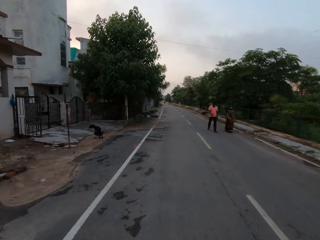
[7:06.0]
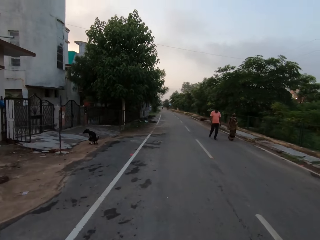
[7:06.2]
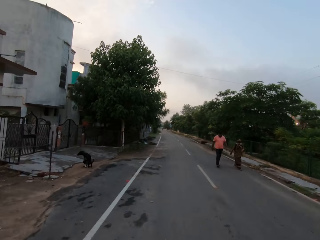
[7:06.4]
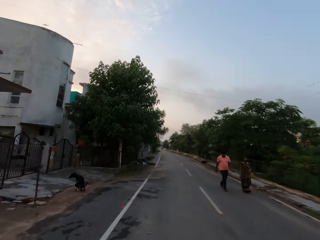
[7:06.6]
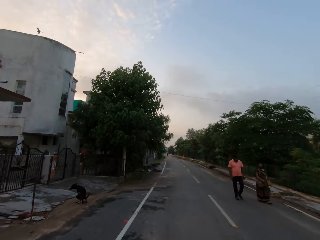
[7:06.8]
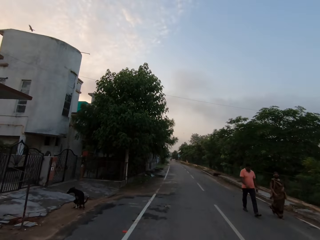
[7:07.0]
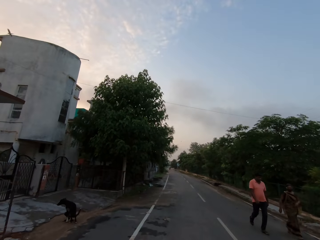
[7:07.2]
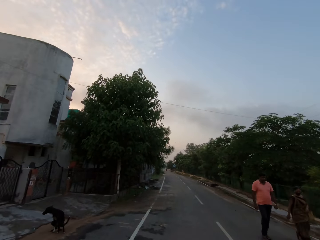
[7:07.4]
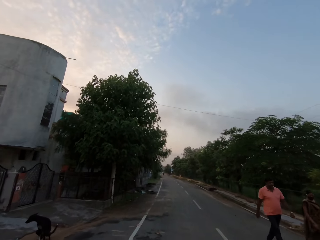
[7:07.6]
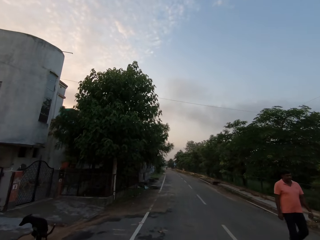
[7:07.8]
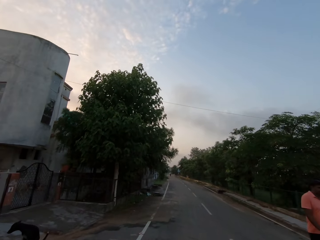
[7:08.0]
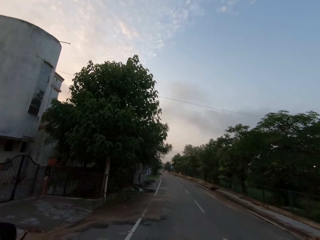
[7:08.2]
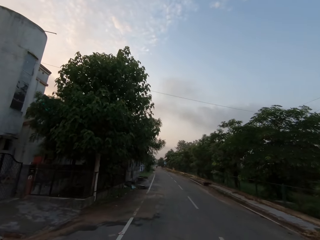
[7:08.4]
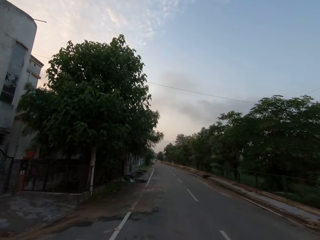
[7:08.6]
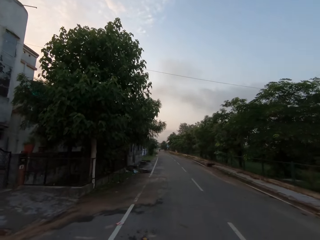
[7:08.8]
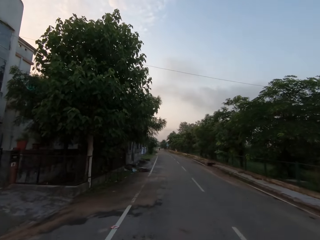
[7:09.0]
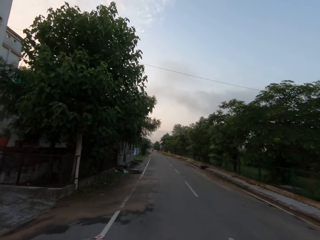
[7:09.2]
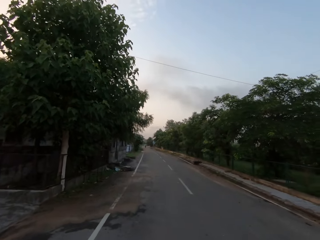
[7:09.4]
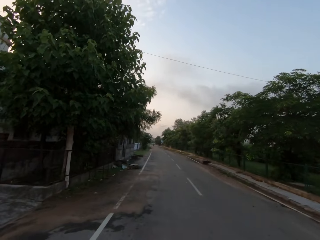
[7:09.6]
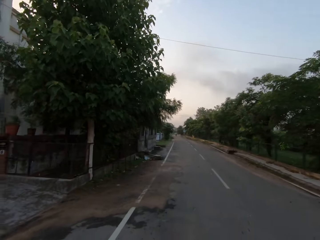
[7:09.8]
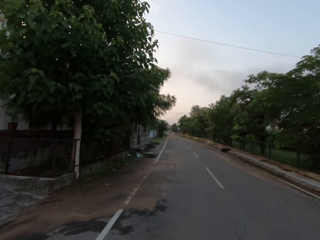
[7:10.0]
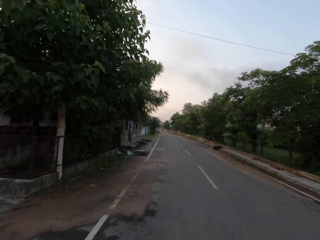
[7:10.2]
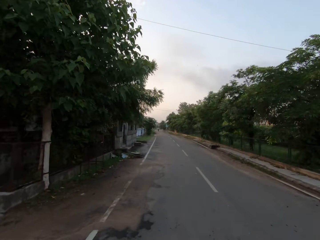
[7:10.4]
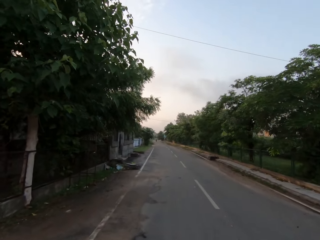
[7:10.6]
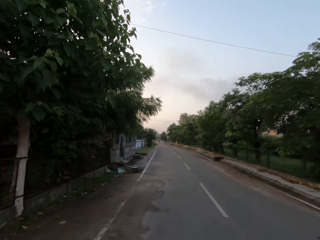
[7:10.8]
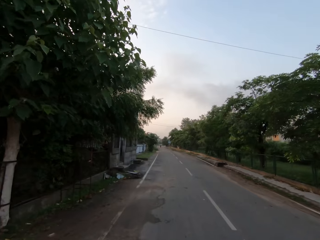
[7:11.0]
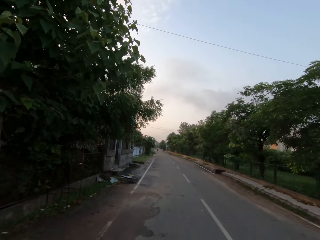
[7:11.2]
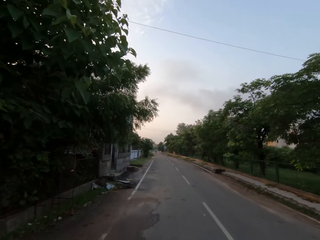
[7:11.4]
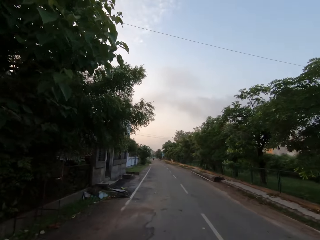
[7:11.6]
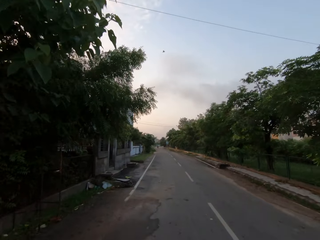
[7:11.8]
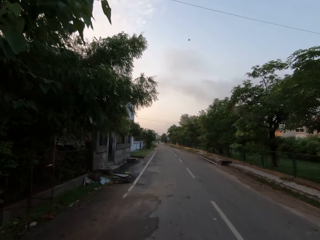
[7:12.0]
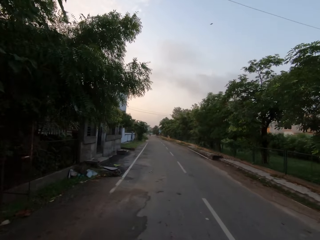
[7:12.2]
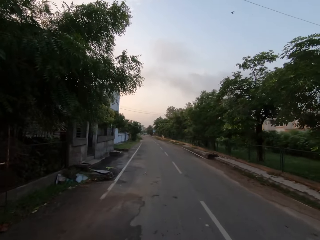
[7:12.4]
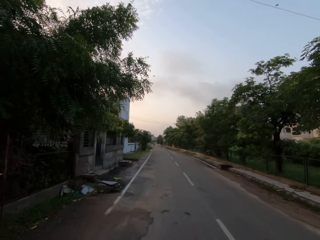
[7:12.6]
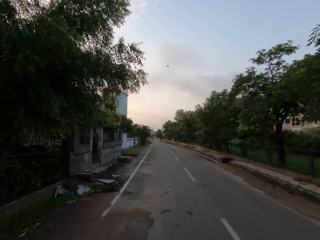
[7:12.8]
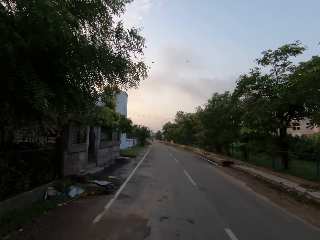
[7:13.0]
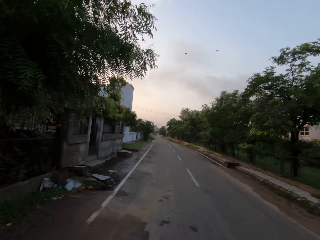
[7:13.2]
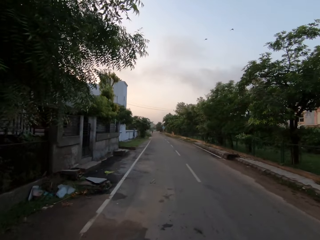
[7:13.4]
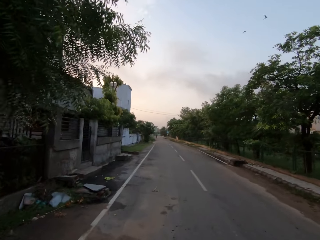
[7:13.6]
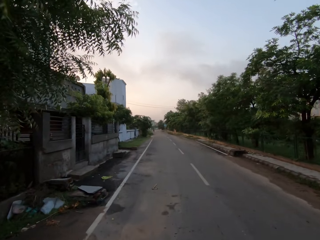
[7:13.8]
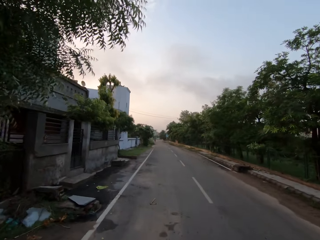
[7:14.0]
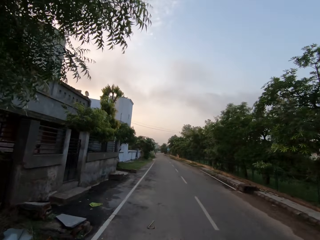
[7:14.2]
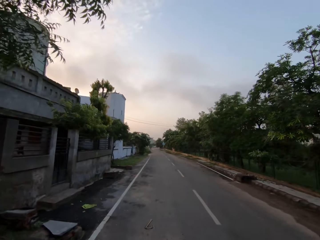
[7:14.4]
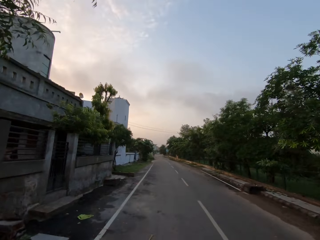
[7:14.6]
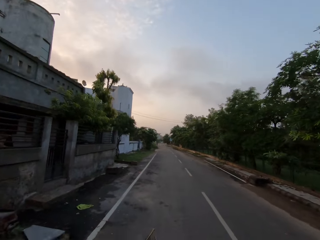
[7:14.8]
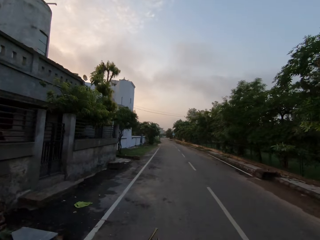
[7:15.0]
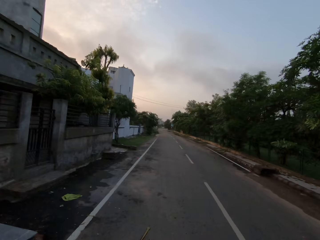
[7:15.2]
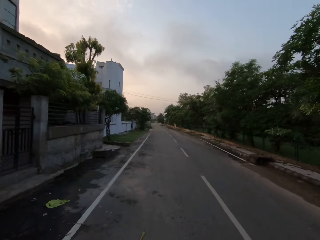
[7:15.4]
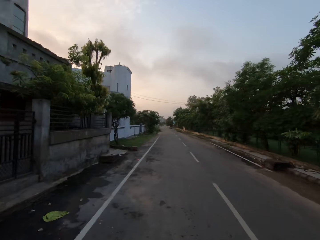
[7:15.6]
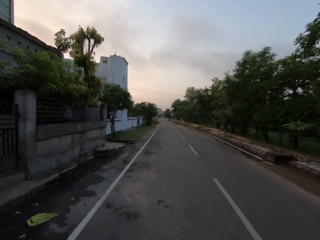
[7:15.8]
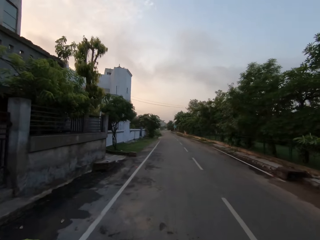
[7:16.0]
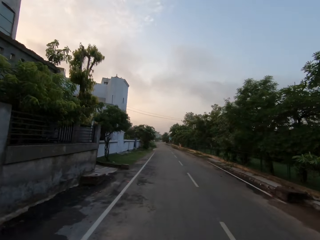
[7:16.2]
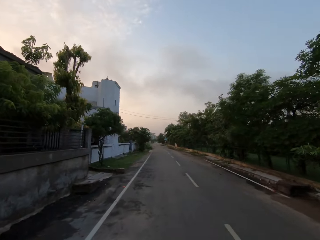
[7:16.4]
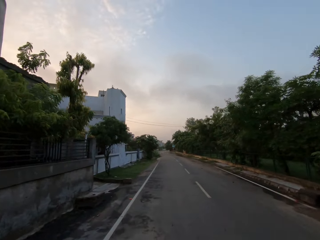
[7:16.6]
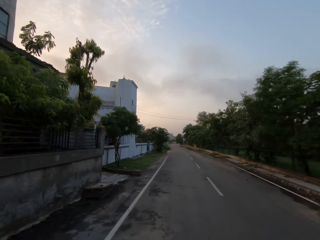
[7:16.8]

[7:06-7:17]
A woman walks past the camera wearer and a man. Another man walks past the camera wearer and the first man.

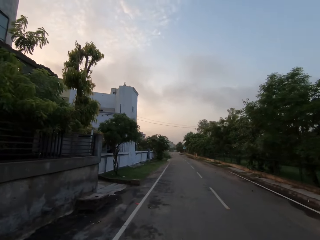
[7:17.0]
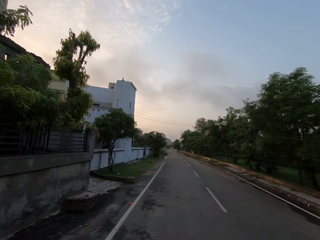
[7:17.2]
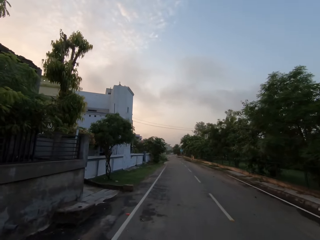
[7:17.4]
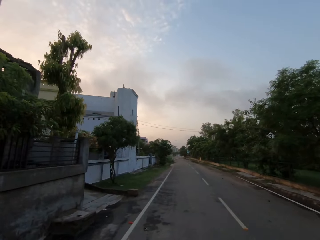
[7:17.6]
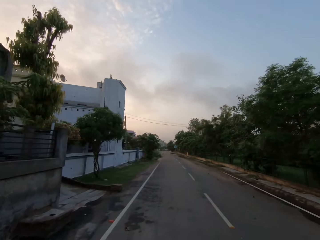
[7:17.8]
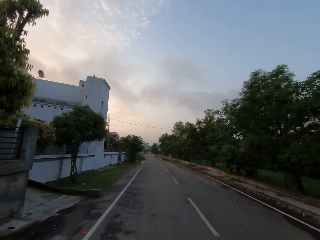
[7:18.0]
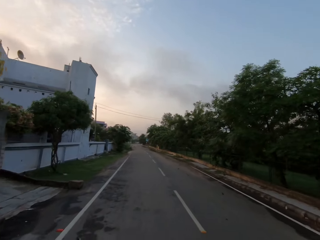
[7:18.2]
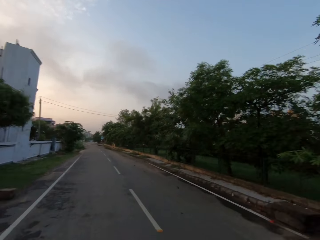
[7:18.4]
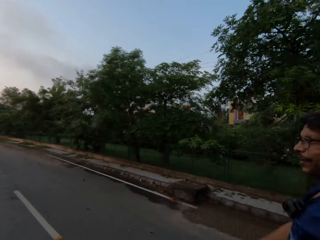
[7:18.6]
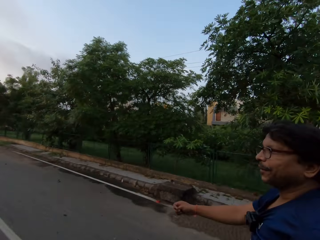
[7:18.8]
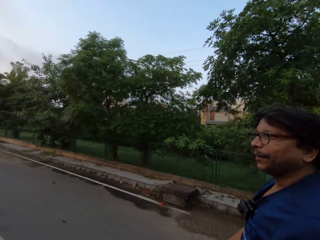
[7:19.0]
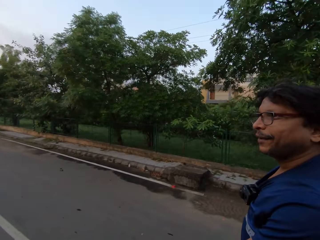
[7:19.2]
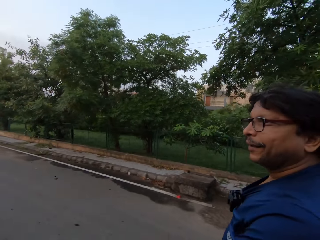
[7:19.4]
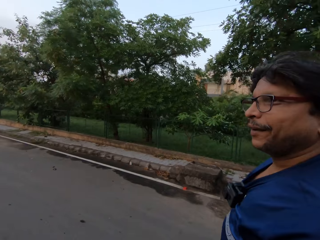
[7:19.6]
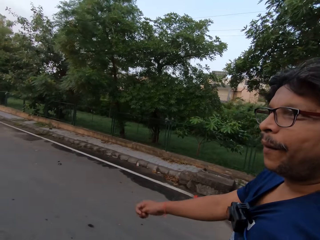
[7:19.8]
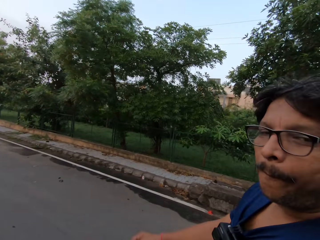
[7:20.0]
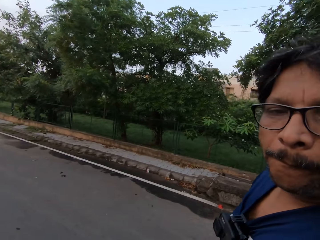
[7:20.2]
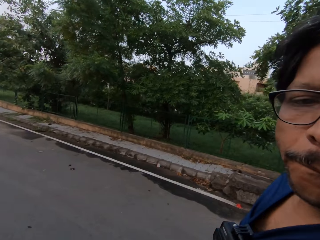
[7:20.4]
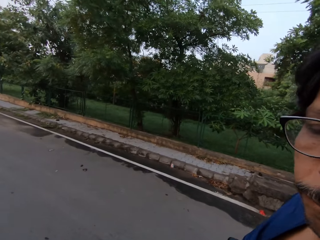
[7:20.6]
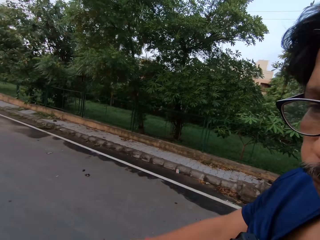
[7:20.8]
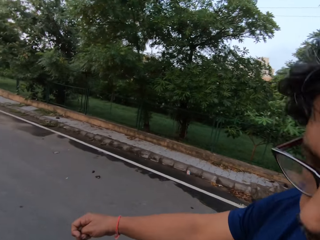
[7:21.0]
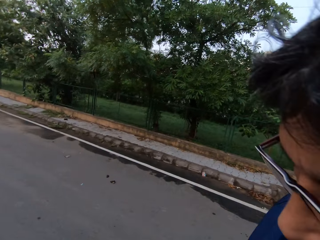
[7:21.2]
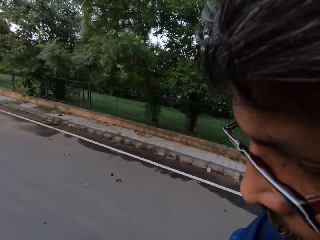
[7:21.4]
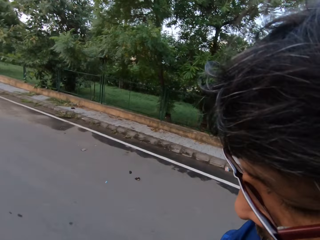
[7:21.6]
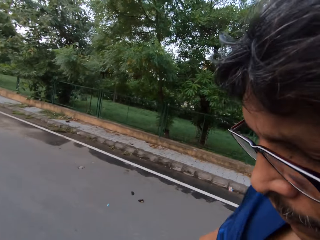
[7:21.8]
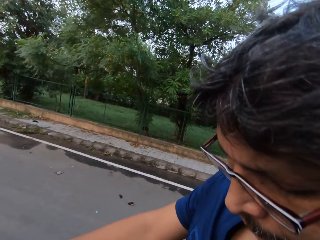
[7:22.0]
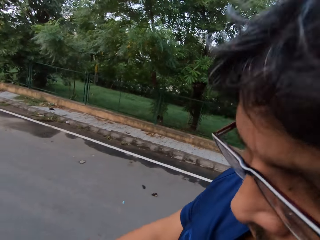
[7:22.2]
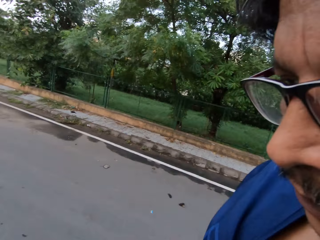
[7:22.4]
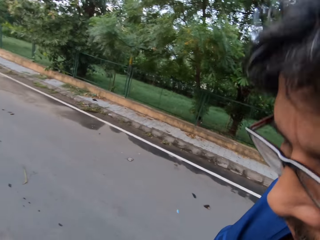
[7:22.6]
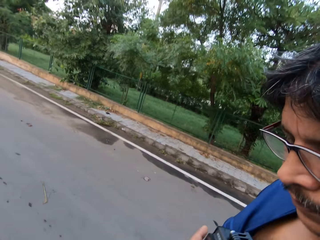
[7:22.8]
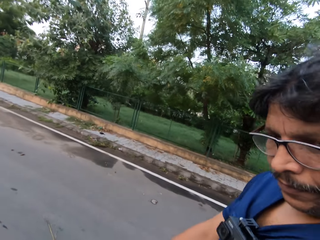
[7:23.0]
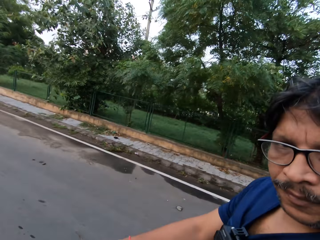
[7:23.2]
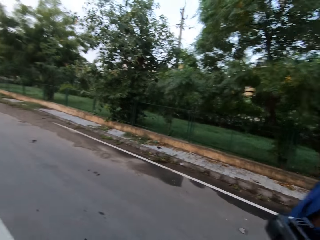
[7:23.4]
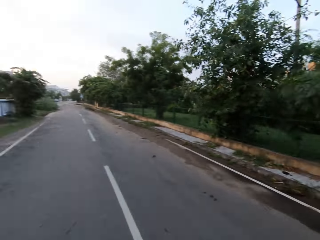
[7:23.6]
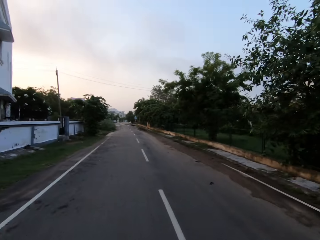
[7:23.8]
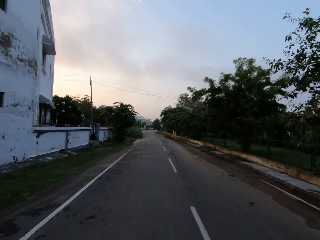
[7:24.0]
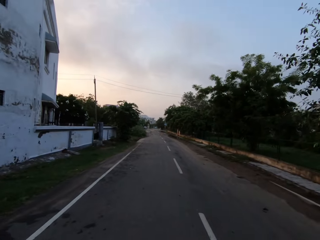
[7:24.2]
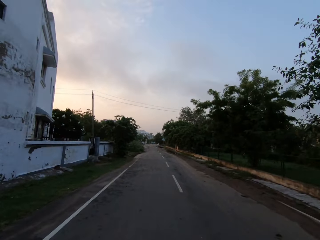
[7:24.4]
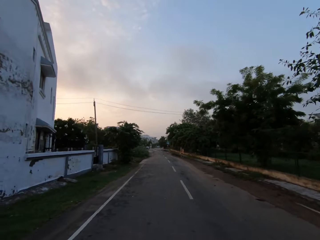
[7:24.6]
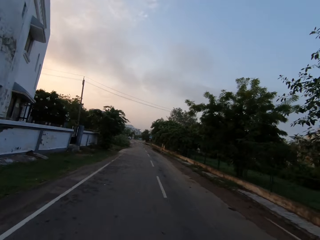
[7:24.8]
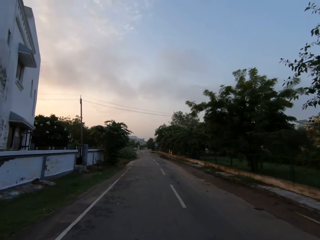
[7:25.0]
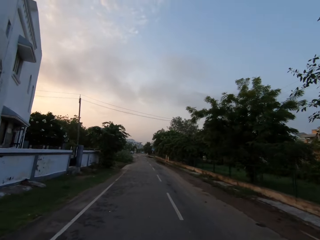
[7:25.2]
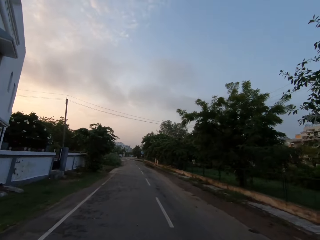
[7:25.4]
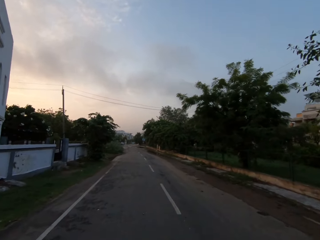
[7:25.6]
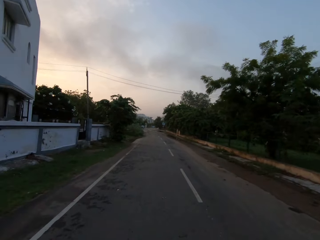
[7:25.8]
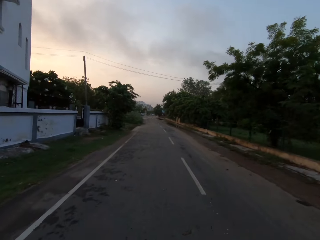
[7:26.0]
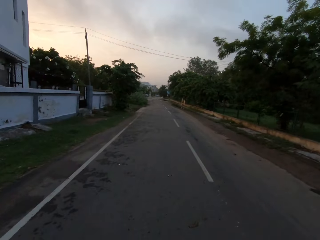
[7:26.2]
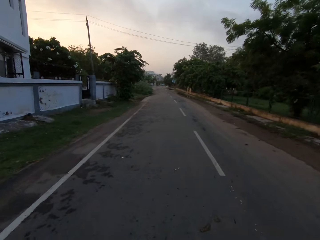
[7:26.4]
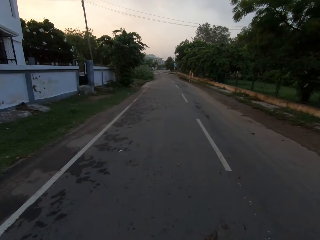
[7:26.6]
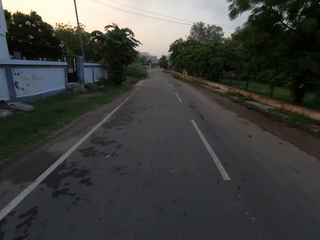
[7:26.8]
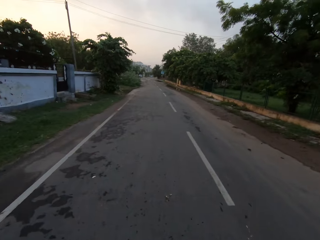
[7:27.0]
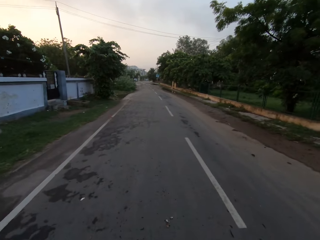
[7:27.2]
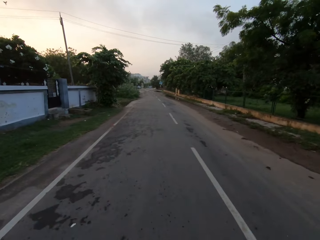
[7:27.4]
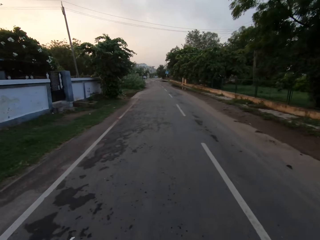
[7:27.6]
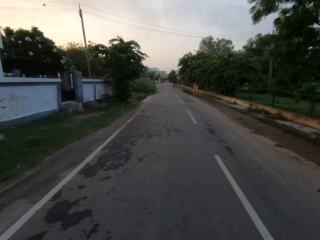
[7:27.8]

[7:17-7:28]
A man walks along the road. The camera wearer walks along the road.
